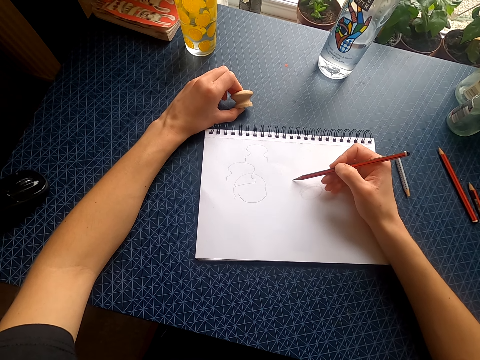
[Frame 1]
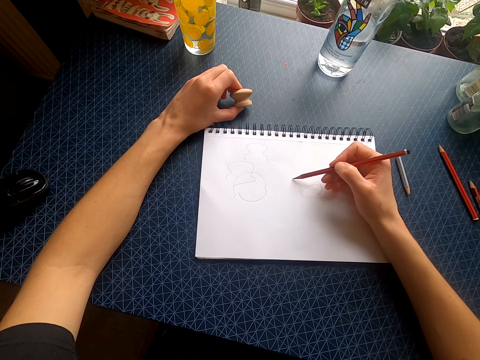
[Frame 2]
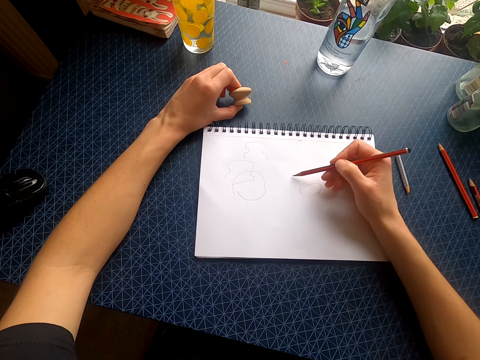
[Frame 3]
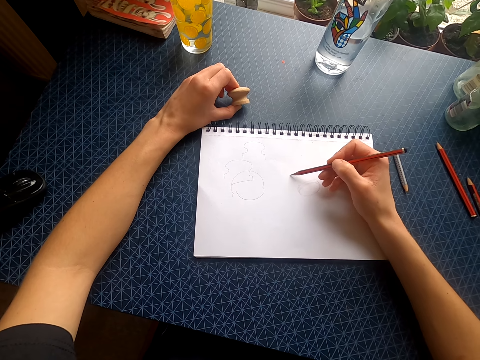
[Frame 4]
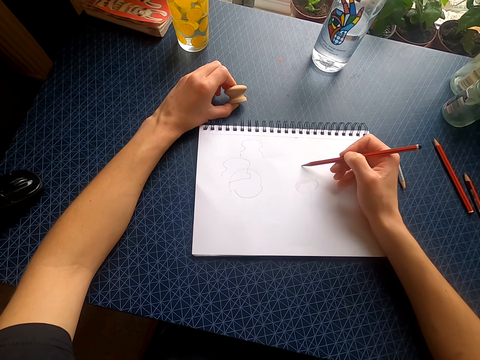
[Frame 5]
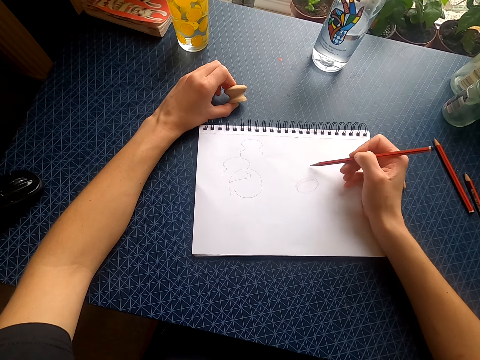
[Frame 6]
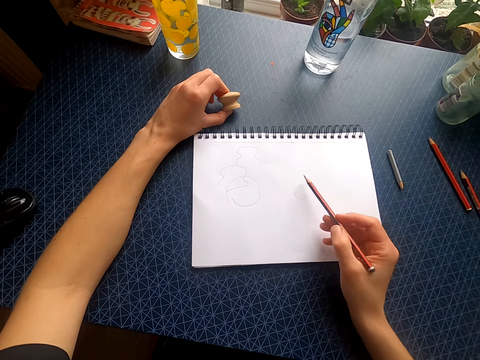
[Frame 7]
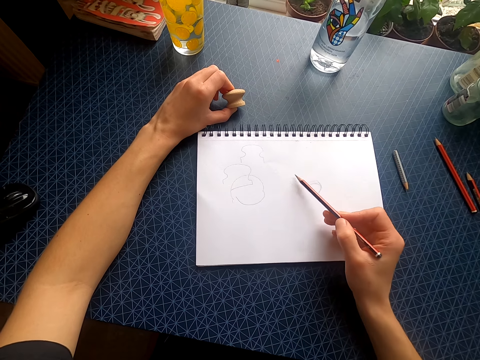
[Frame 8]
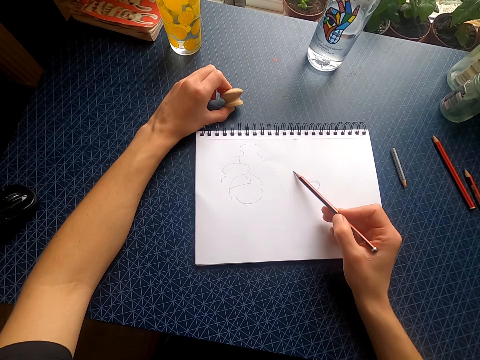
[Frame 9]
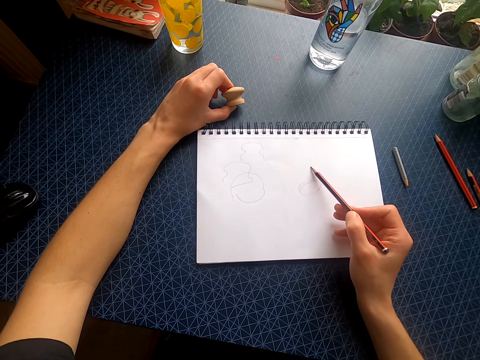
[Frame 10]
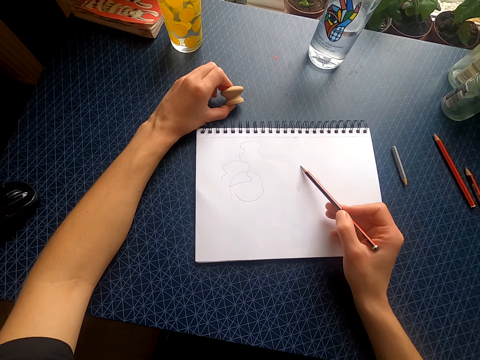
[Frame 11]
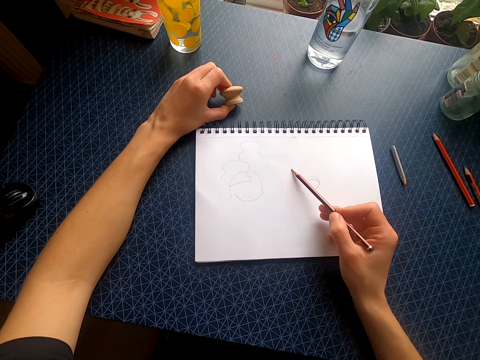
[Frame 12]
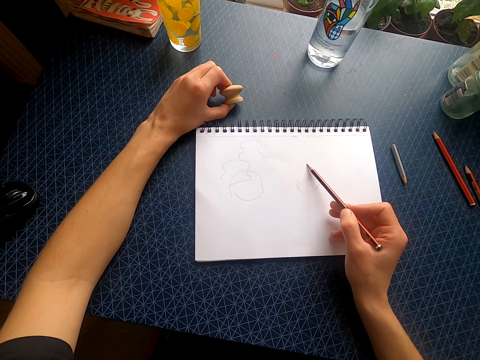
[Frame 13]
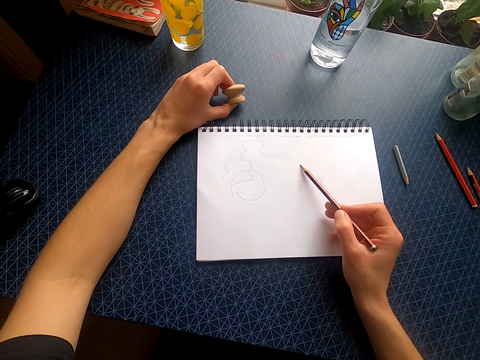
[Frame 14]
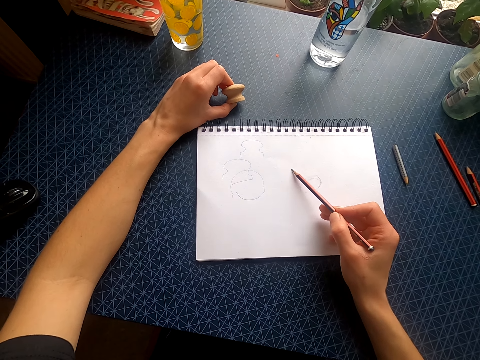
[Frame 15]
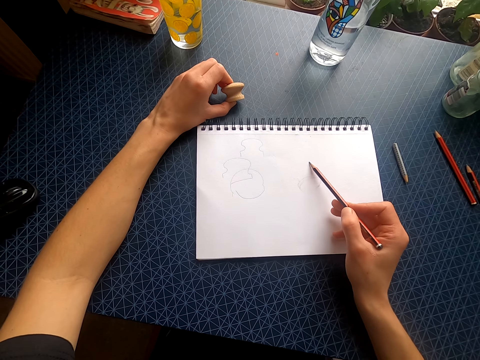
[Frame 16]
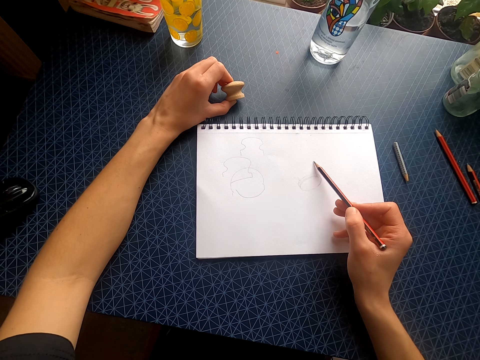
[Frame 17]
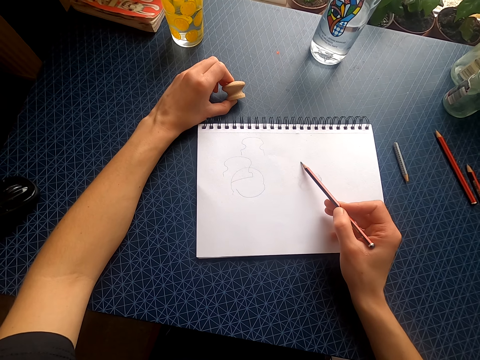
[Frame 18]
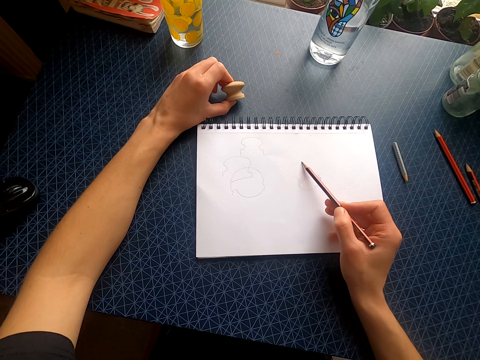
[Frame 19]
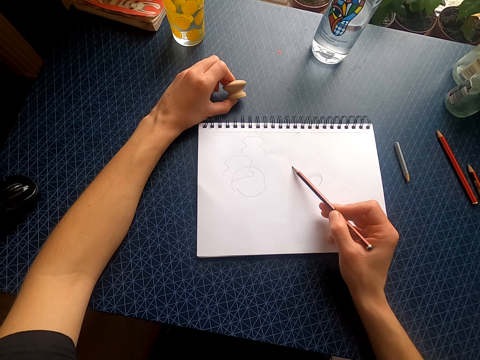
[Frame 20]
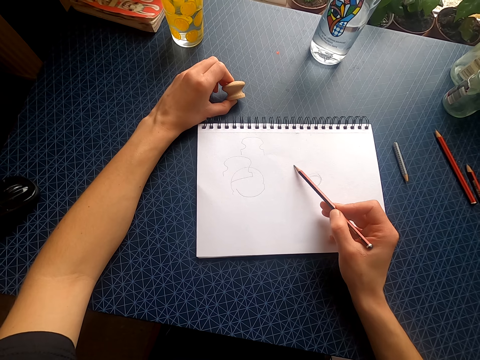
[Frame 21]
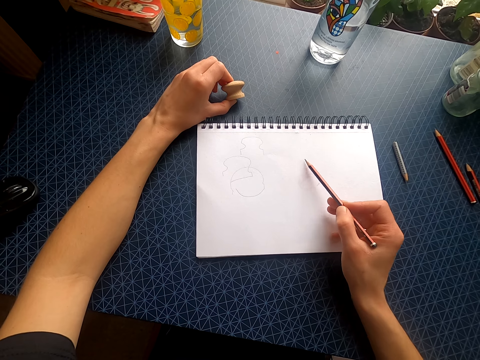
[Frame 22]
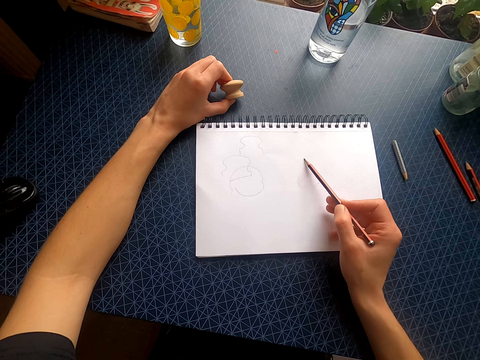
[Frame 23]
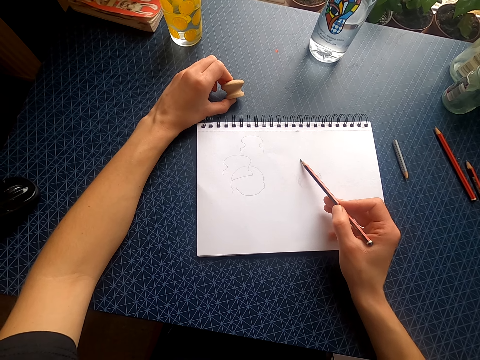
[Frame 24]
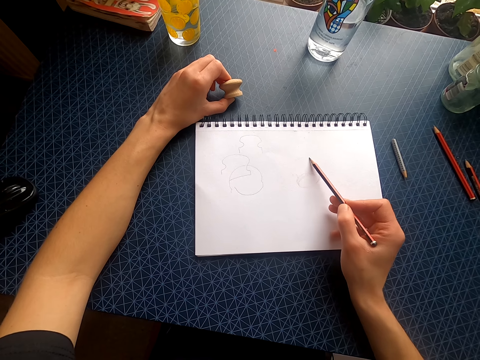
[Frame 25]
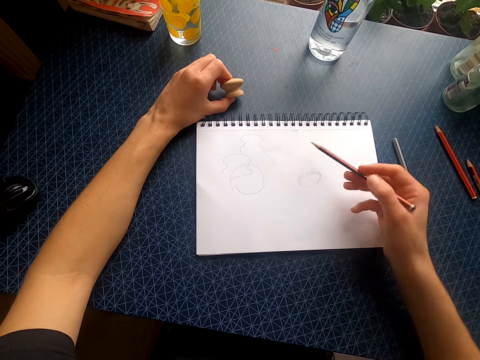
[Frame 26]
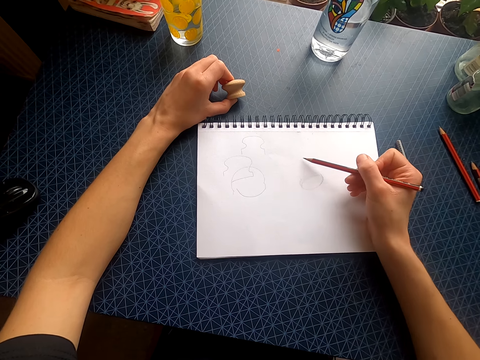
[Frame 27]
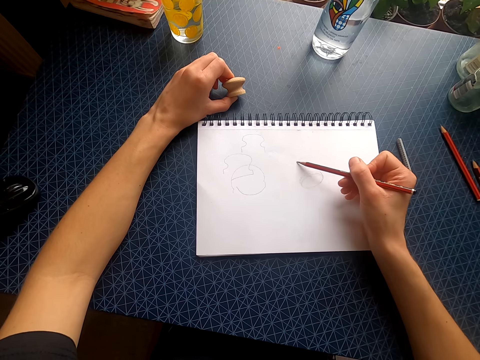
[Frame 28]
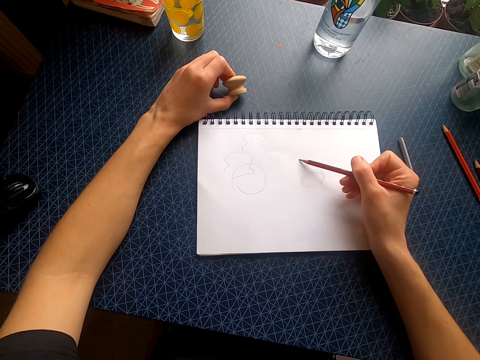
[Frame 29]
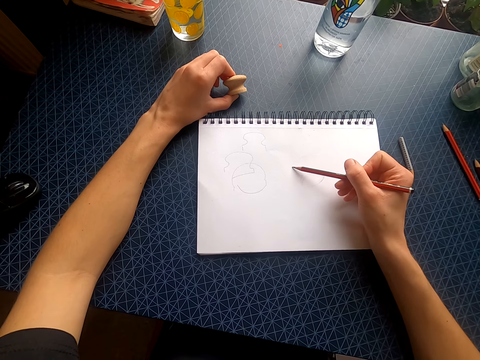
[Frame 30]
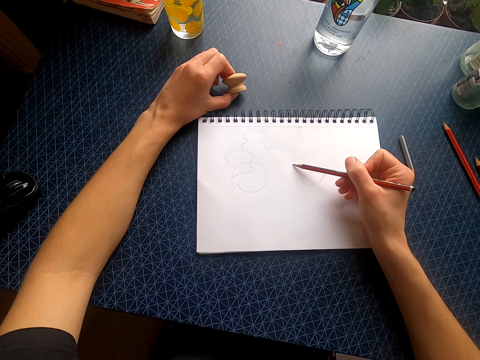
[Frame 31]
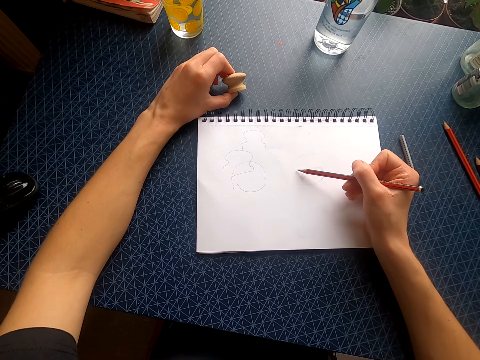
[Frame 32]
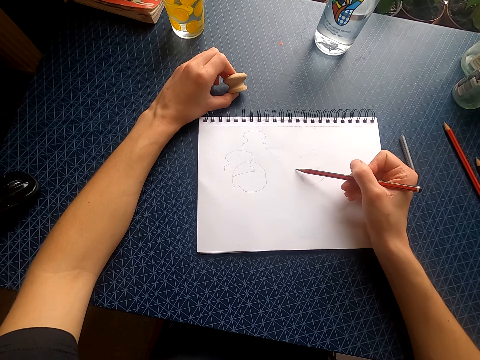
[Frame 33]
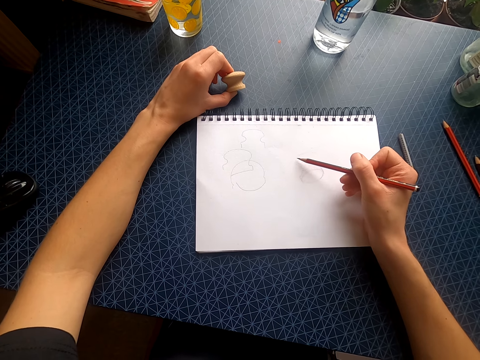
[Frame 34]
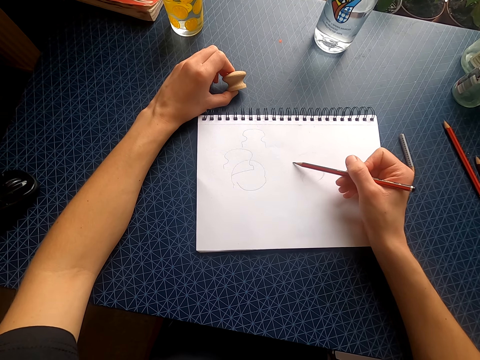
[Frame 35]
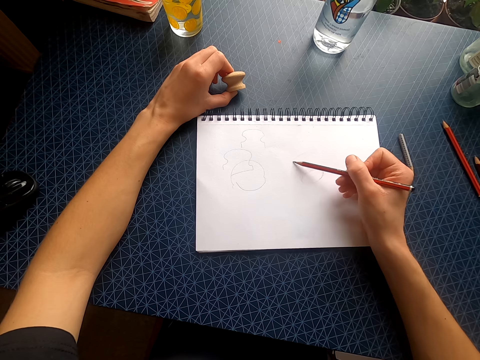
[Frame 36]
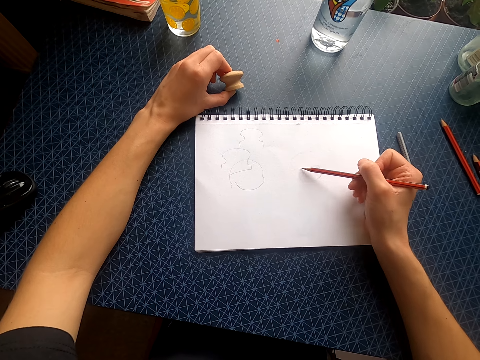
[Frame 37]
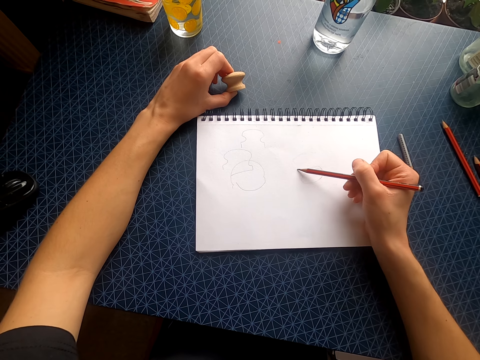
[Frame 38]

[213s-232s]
The camera wearer lifts the pencil. They draw on the drawing book with the pencil. They lift the pencil. They draw on the drawing book with the pencil.

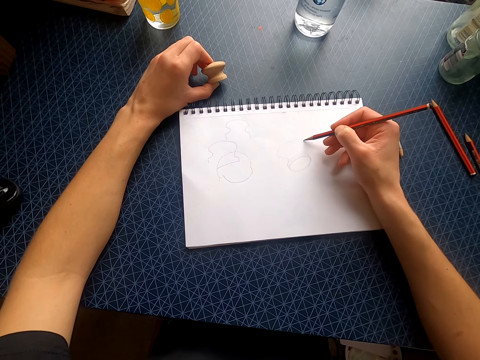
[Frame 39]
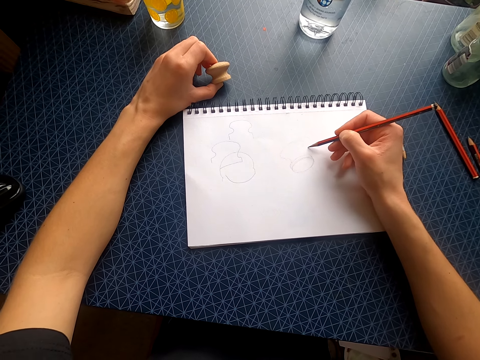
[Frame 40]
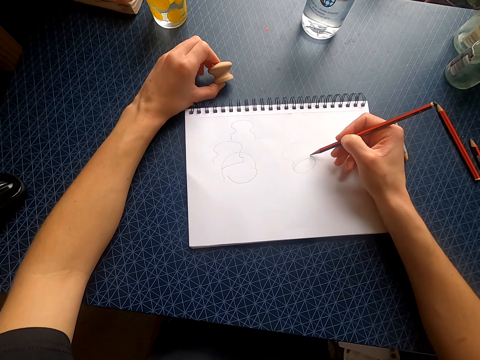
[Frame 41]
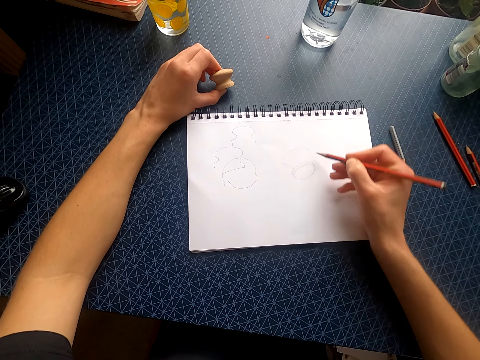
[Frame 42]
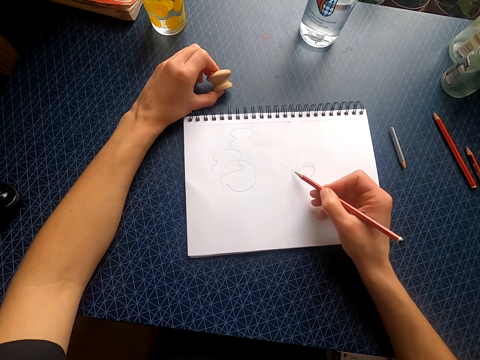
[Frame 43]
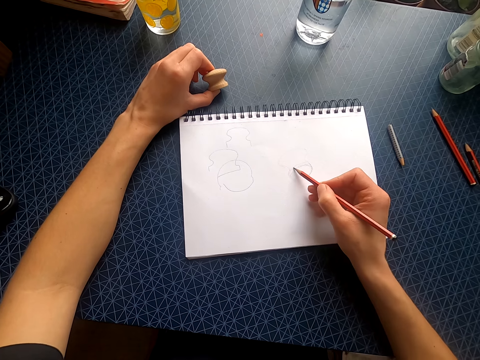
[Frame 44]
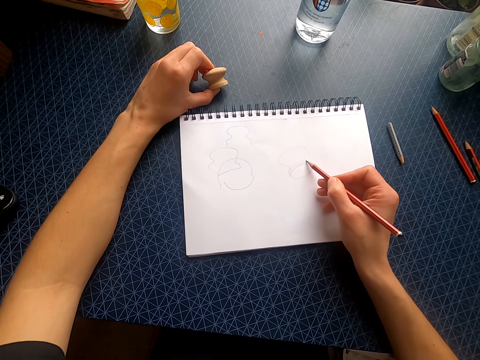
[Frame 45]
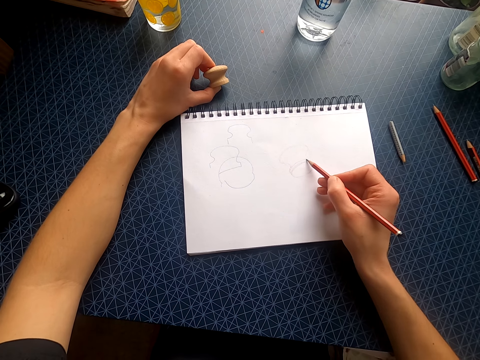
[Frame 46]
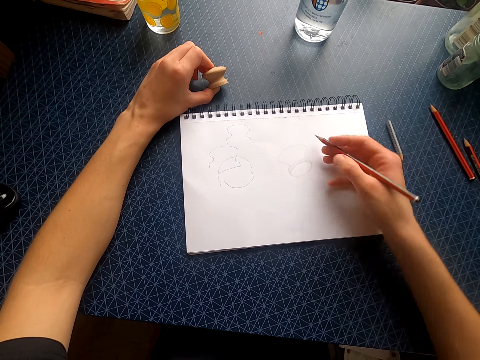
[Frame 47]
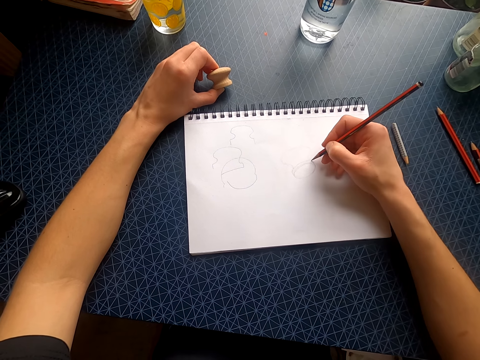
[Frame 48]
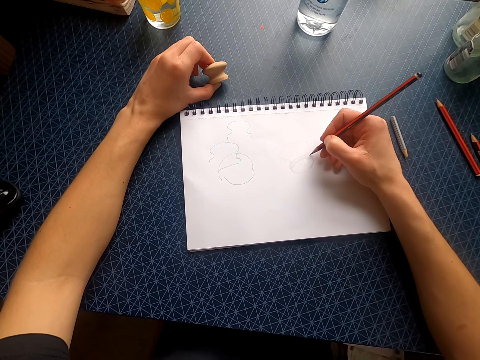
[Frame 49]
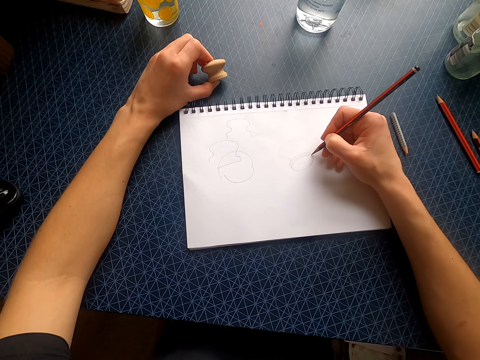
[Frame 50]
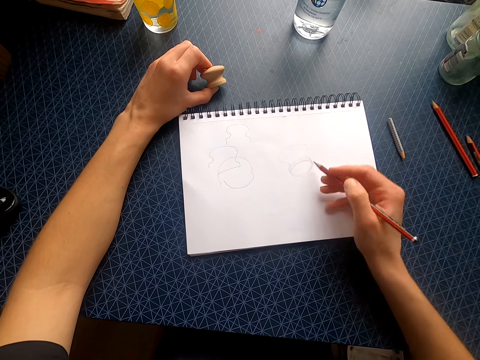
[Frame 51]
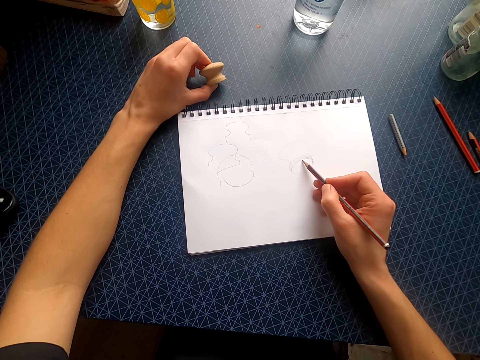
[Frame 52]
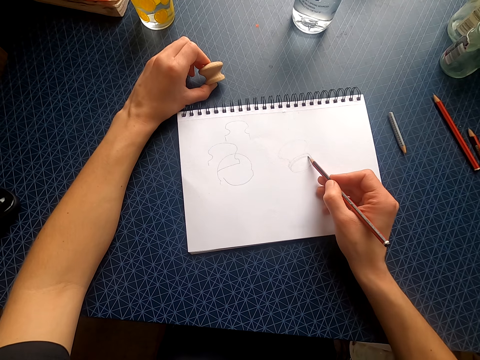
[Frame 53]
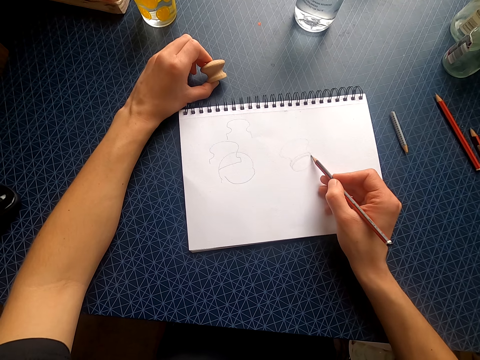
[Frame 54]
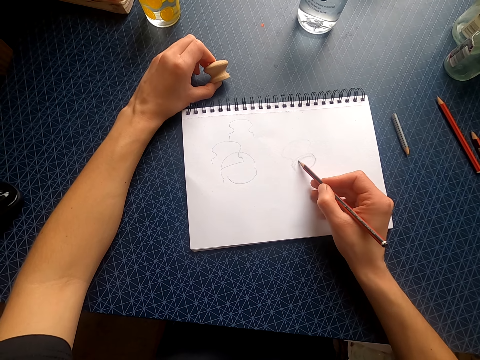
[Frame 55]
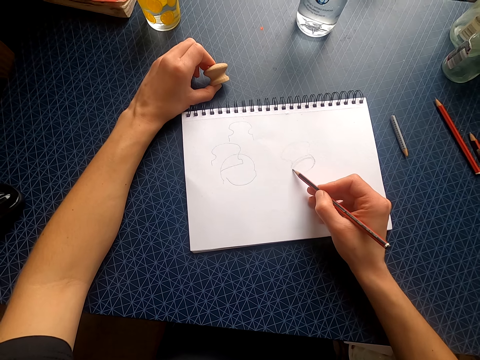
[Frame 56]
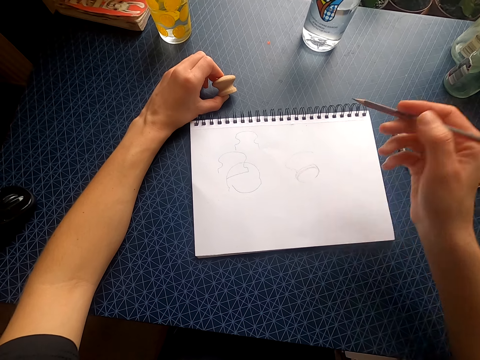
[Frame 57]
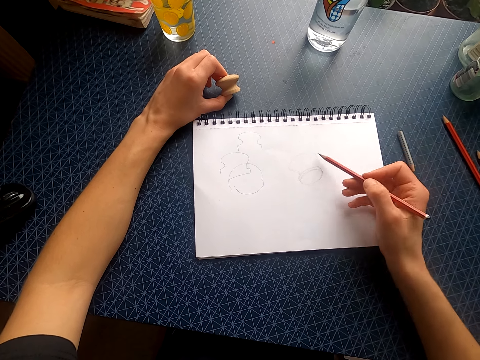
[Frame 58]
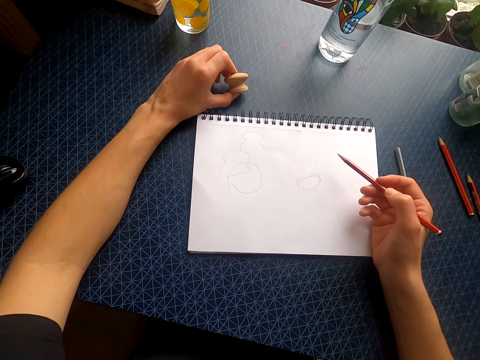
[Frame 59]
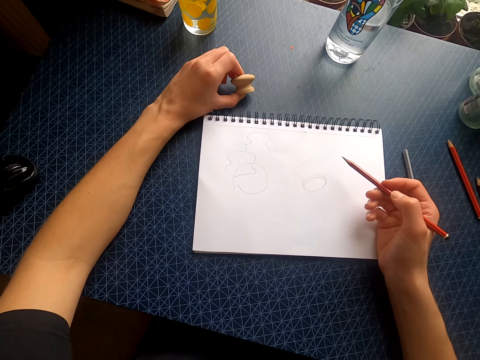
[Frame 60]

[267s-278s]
The camera wearer moves the right hand. They draw on the drawing book with a pencil. They move the right hand. They draw on the drawing book with the pencil. They move the right hand. They draw on the drawing book with the pencil. They lift the pencil.
